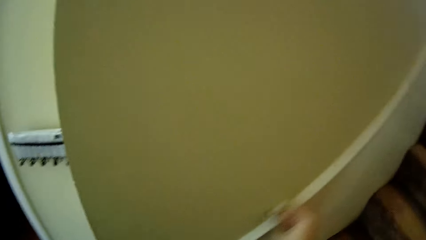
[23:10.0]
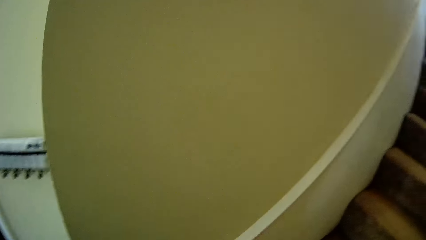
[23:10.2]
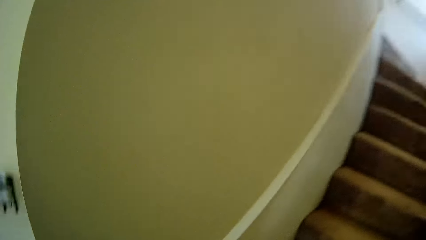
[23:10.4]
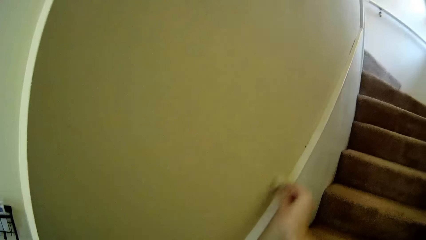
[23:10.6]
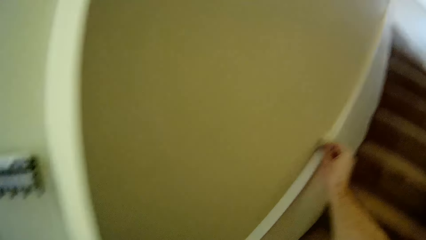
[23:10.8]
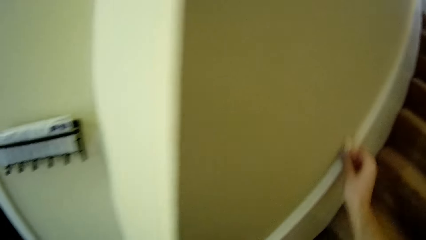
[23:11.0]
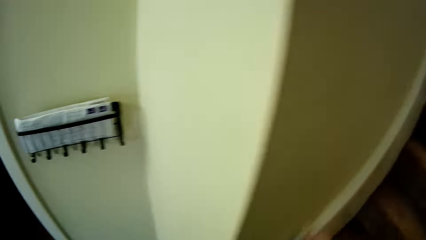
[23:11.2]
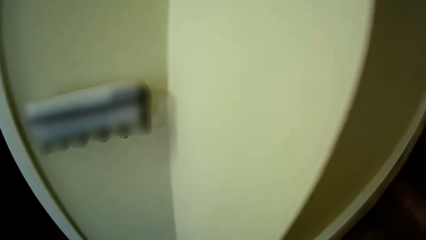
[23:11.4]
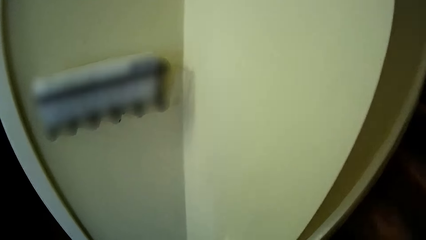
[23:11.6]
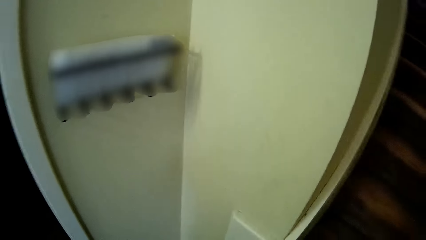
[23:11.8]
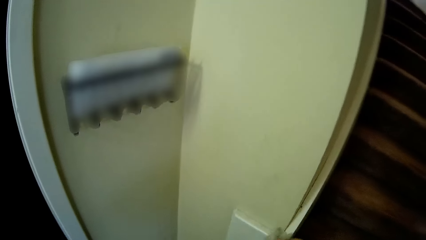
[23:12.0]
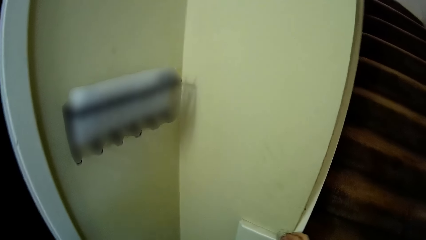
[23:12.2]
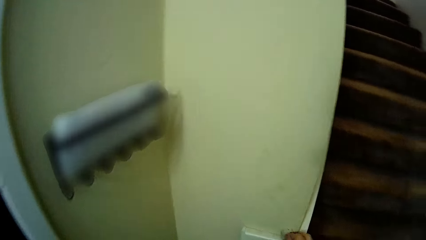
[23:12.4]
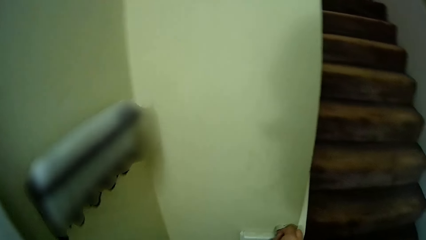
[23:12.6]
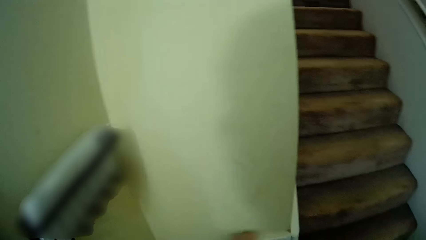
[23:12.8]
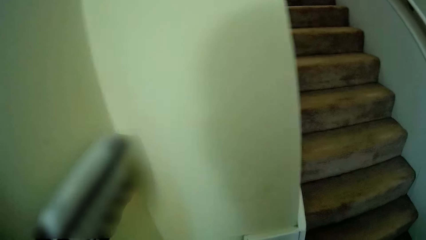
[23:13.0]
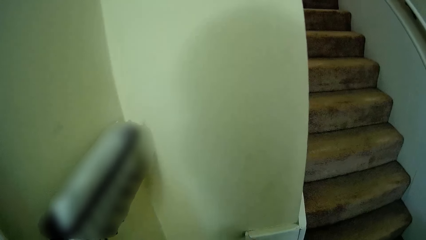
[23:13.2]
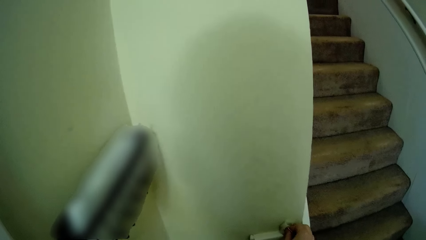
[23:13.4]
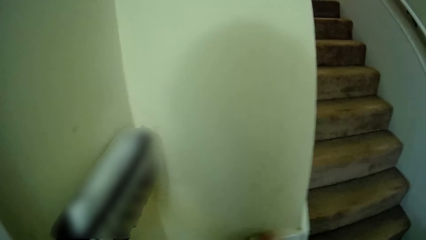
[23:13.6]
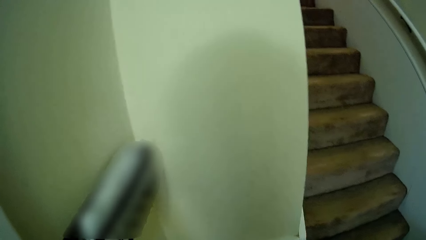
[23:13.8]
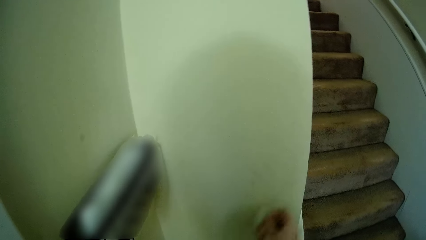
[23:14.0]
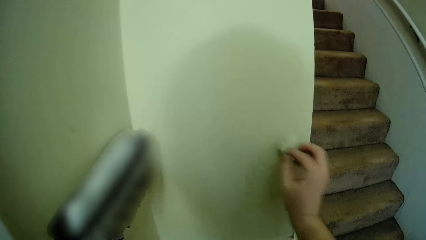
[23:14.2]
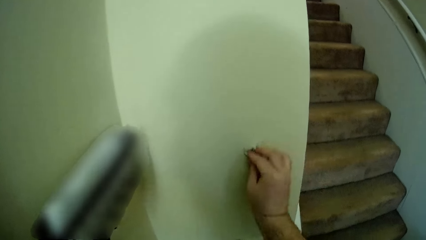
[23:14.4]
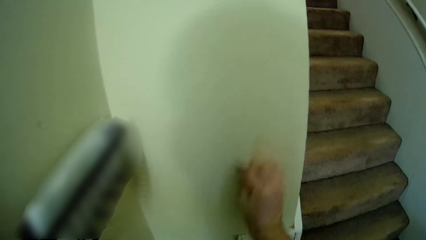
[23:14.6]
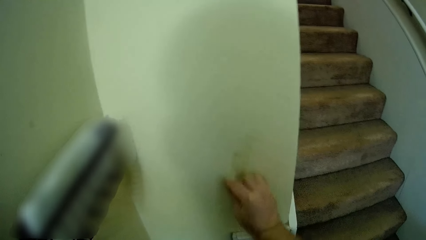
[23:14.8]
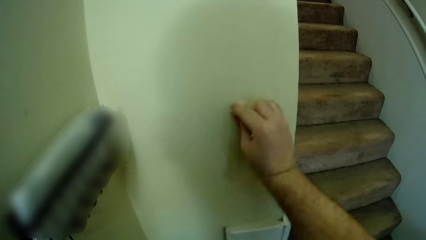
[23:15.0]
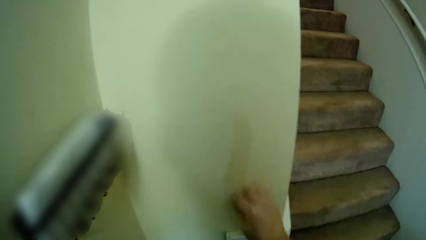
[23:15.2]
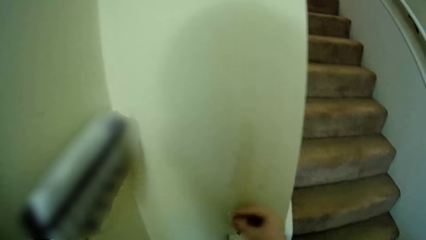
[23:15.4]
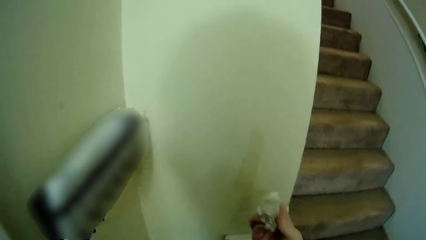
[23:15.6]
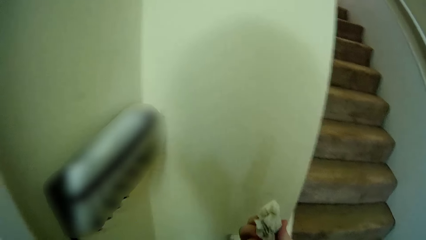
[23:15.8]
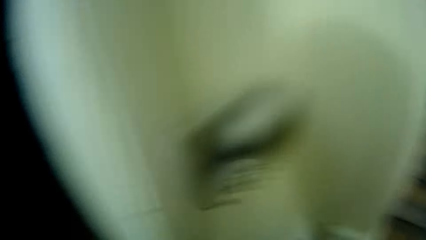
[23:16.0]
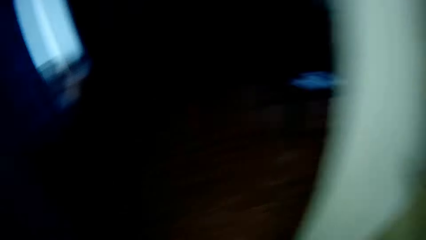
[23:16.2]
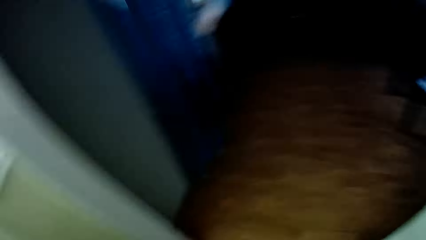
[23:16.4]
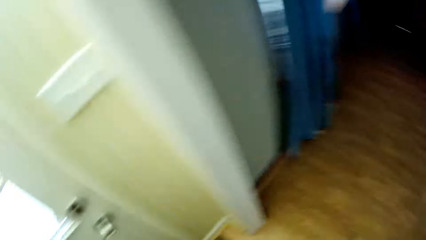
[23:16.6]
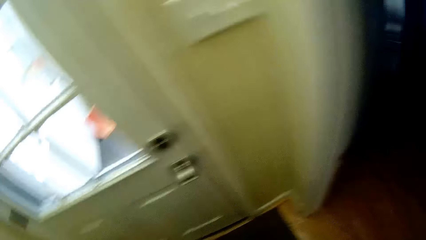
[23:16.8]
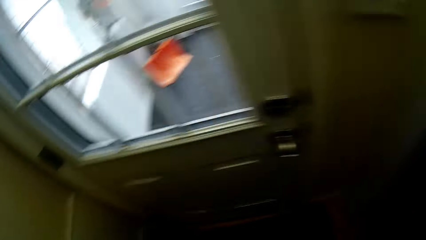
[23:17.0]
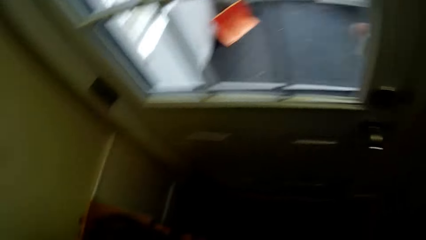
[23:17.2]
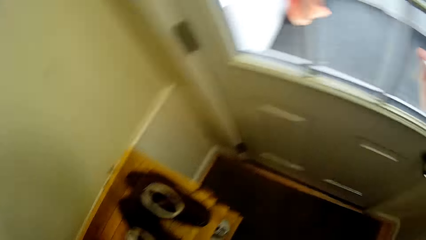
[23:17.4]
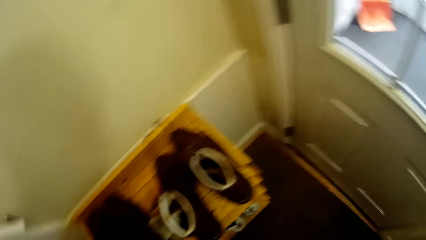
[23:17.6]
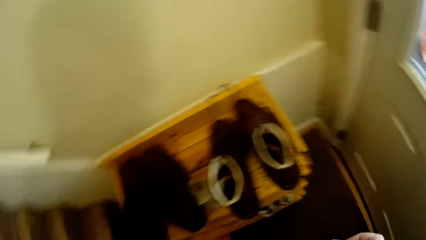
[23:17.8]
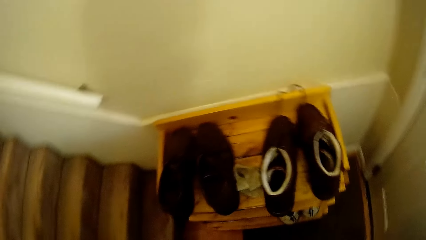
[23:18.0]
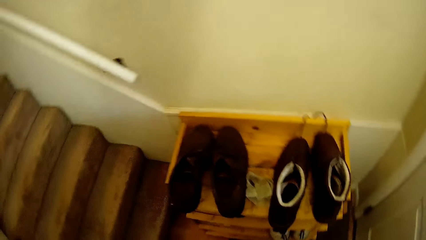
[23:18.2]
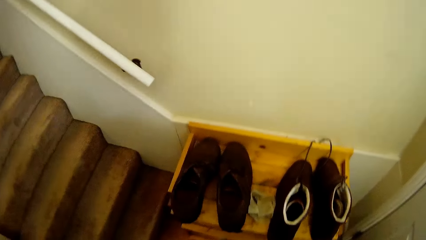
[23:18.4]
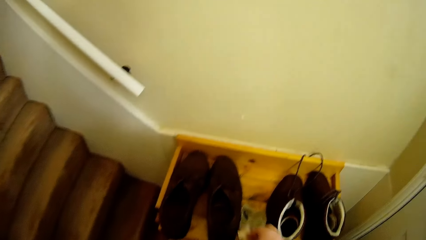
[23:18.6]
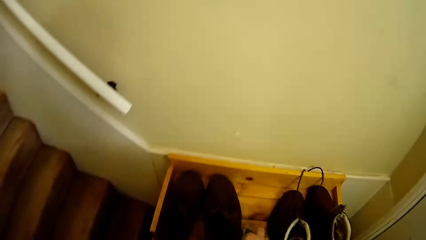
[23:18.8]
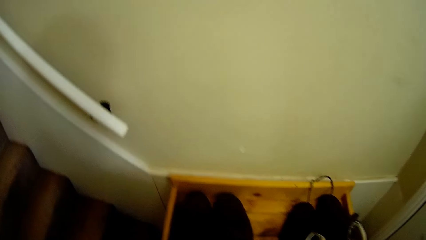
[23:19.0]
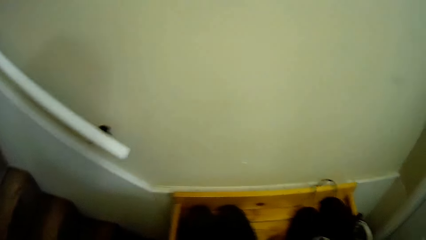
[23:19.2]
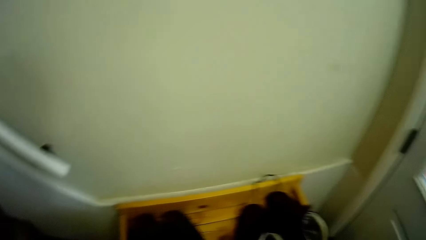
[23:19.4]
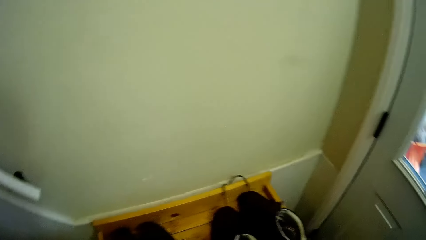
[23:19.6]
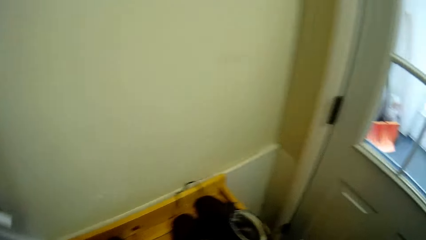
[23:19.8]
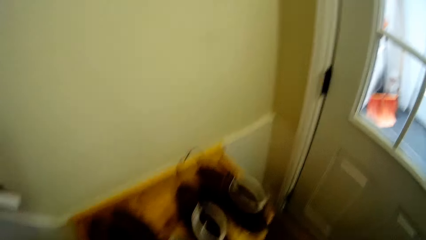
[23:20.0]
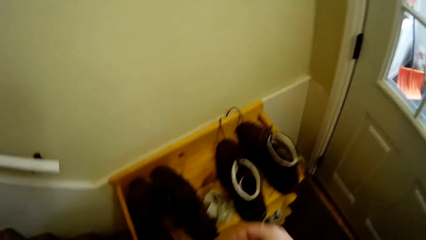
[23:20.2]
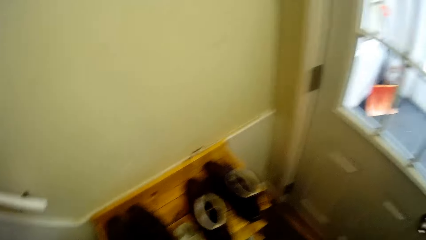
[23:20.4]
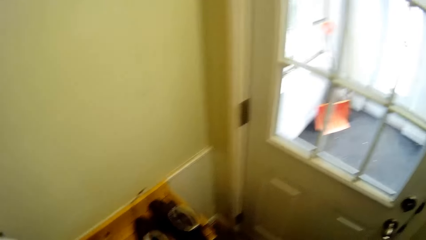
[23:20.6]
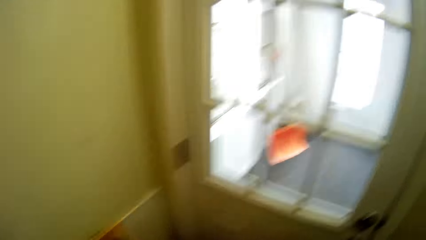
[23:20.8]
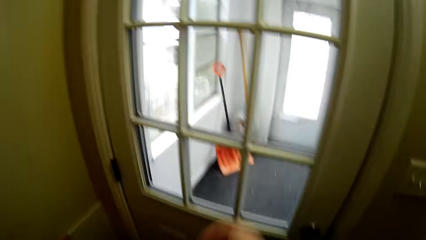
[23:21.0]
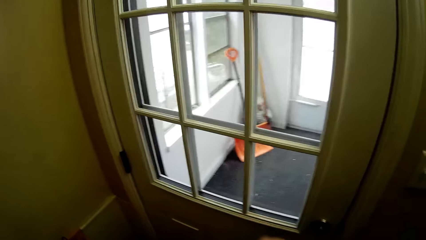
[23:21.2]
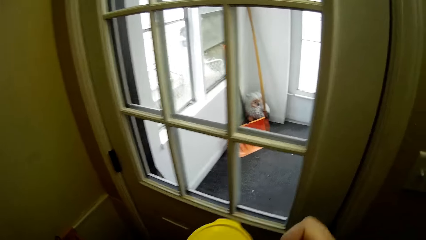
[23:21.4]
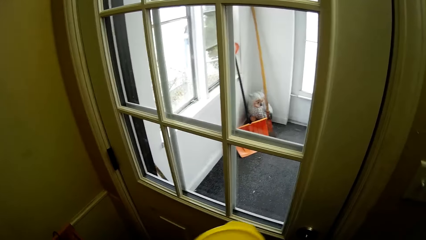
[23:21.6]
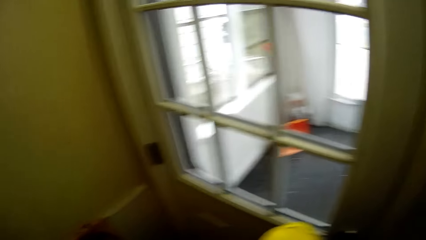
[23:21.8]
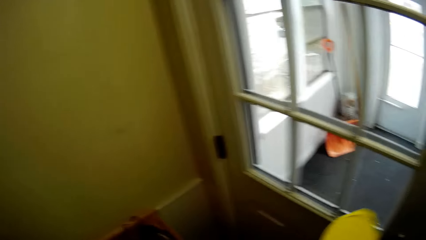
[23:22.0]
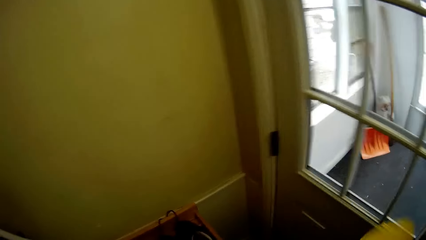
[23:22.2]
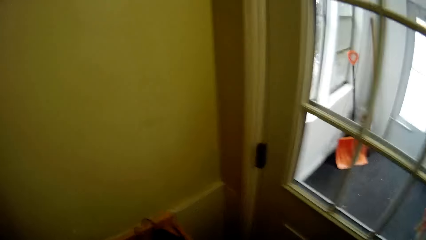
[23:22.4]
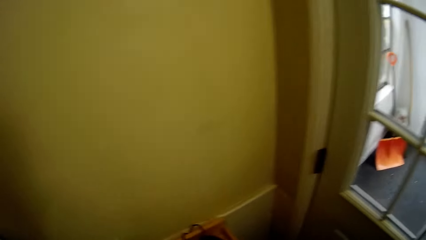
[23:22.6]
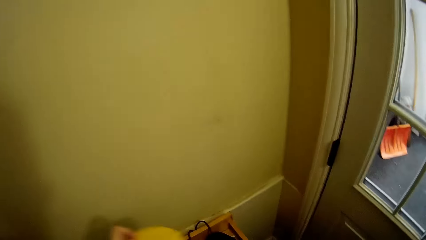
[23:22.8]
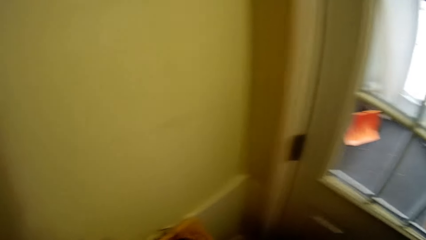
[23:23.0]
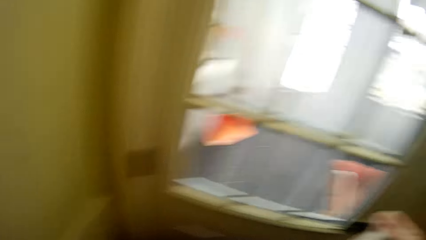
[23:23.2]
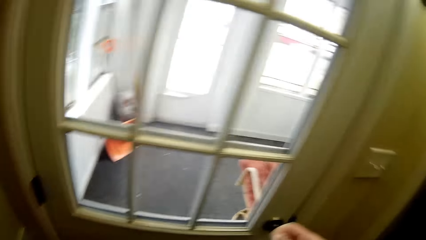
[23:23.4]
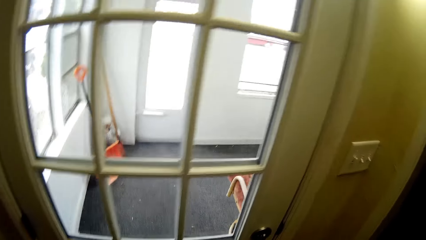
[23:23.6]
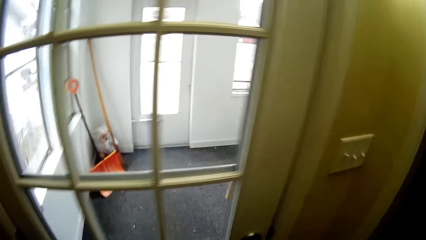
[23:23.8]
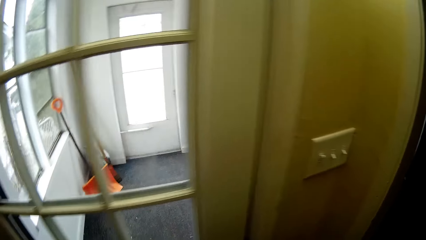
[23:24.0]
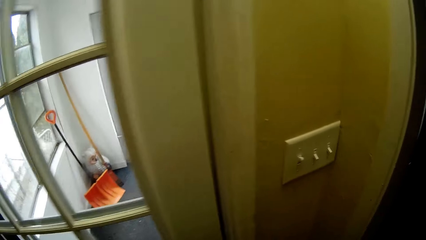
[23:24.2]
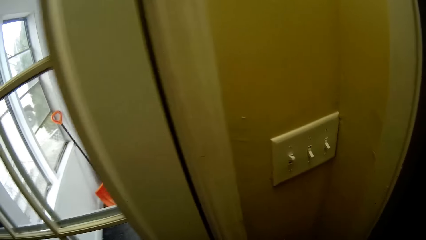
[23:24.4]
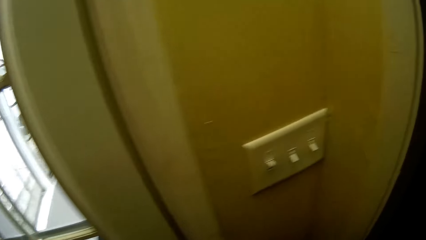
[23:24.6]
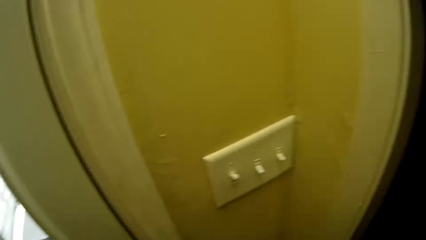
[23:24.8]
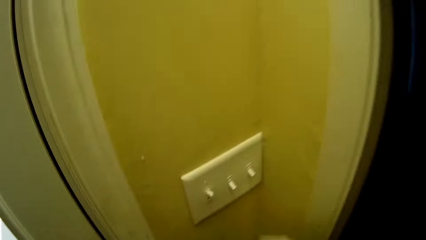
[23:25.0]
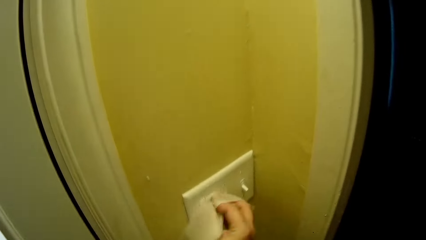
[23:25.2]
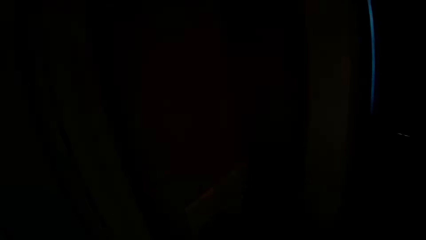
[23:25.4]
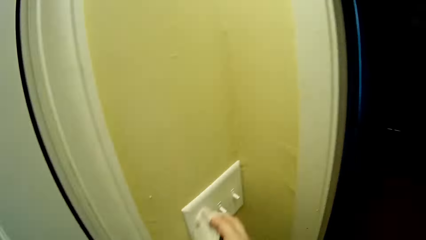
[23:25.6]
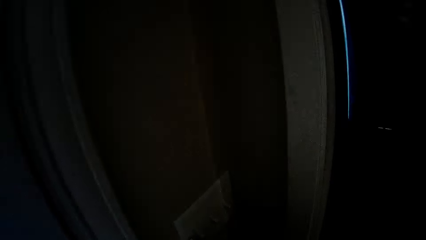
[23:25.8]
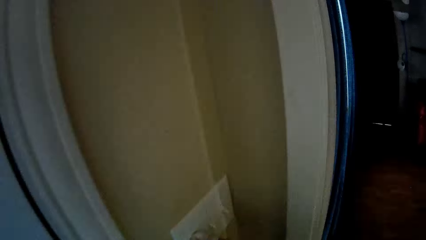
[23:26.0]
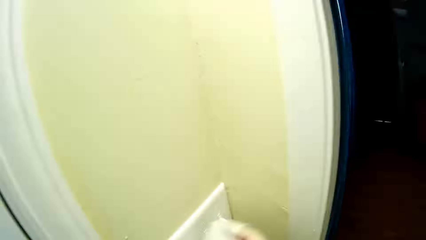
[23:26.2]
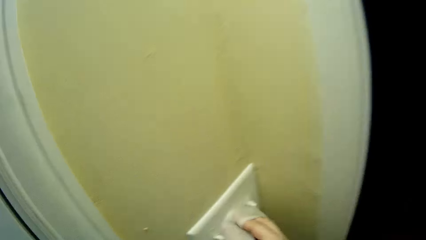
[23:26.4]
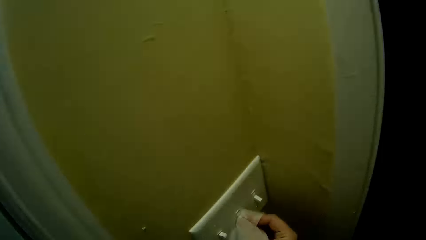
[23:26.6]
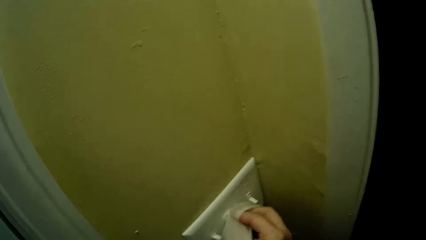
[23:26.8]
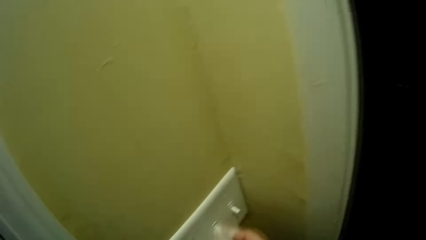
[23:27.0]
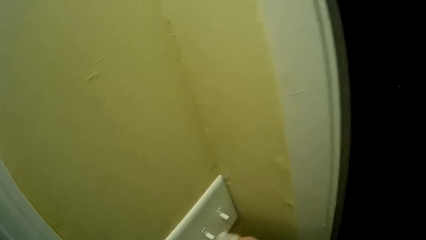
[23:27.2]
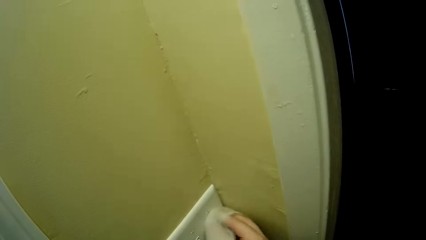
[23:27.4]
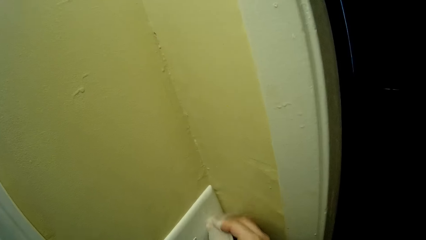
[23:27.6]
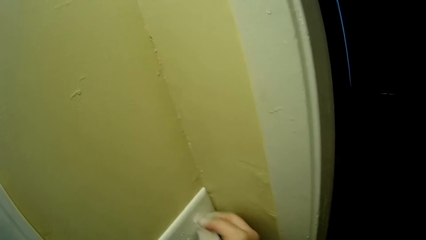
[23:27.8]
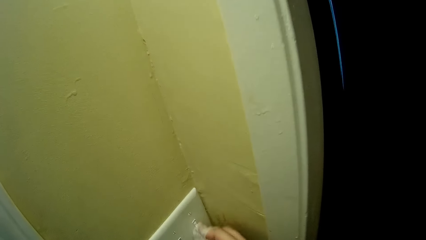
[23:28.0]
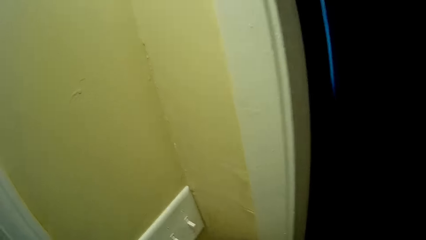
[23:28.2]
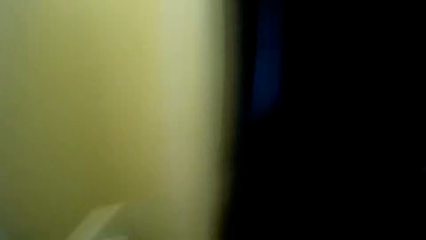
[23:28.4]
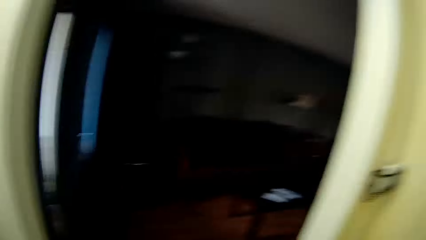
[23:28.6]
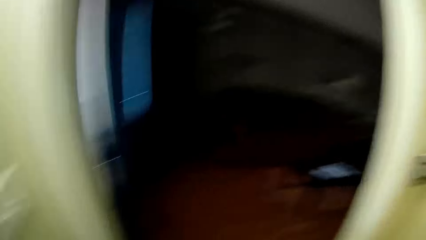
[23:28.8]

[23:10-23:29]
The camera wearer walks. They turn around. They look around the house. They place the tissue on the shoe rack. They look outside the door. They hold something. They switch off the light. They switch on the light. They wipe the light switch.
